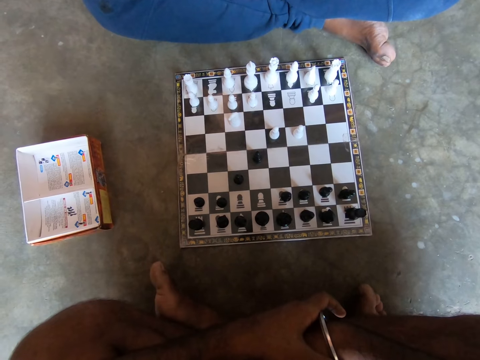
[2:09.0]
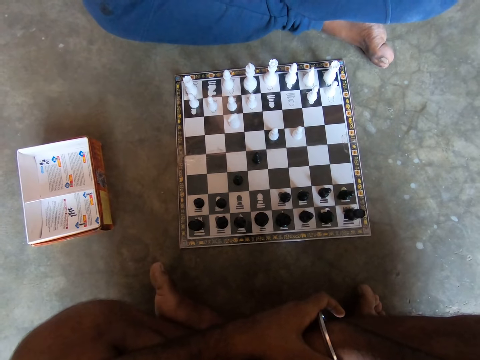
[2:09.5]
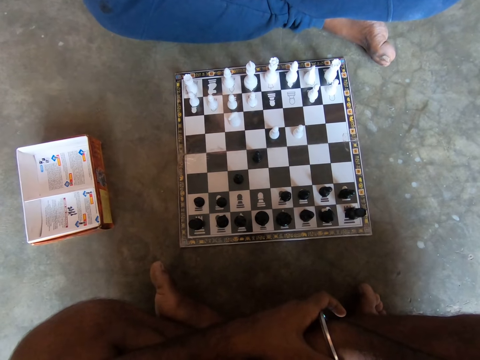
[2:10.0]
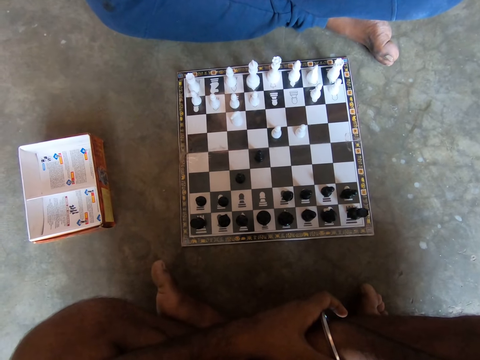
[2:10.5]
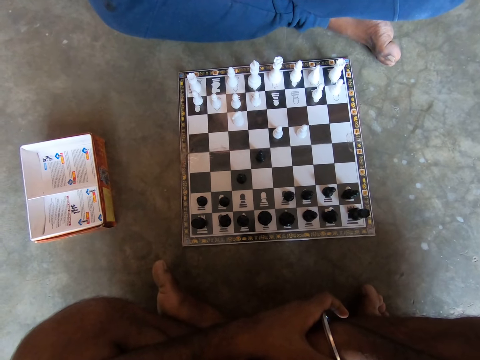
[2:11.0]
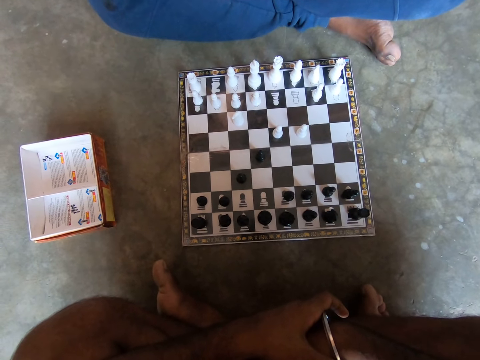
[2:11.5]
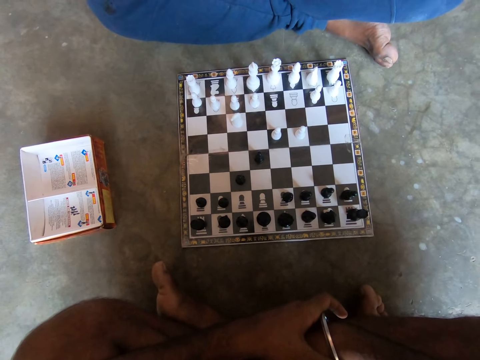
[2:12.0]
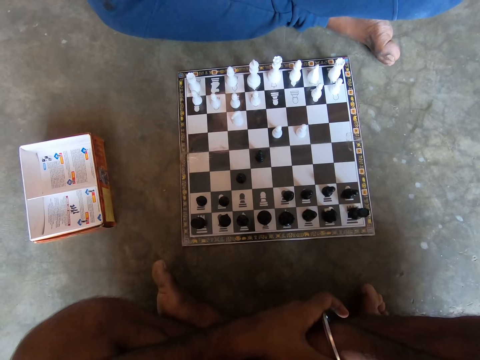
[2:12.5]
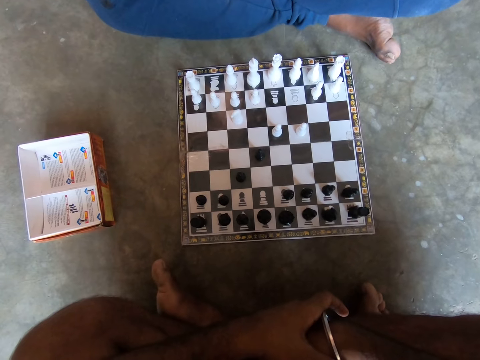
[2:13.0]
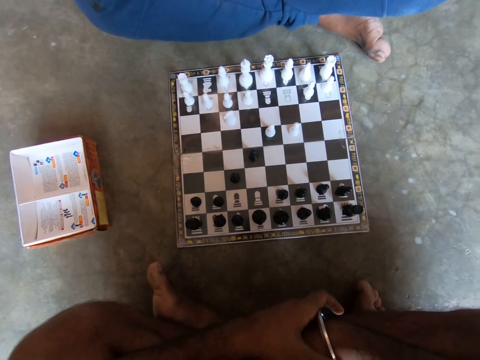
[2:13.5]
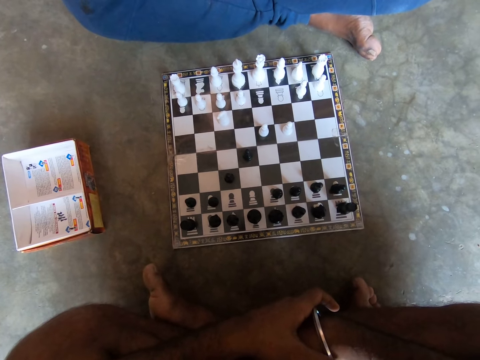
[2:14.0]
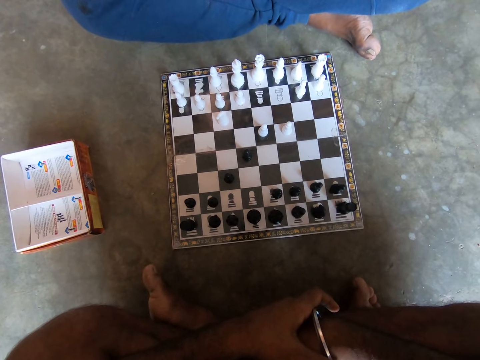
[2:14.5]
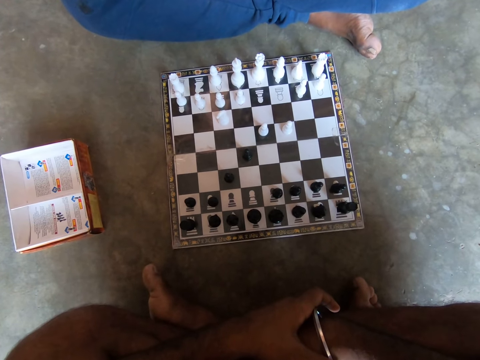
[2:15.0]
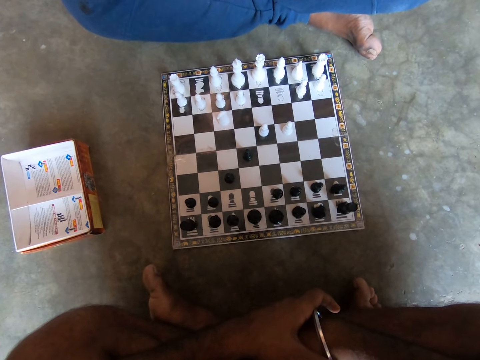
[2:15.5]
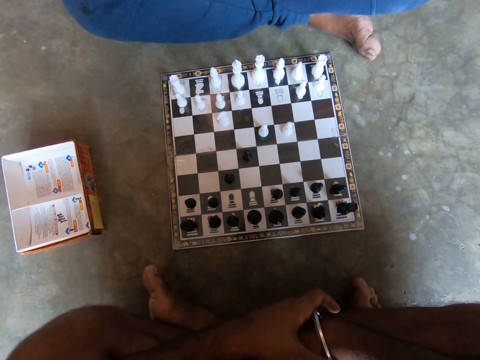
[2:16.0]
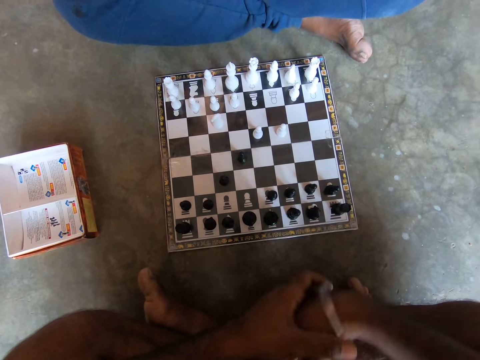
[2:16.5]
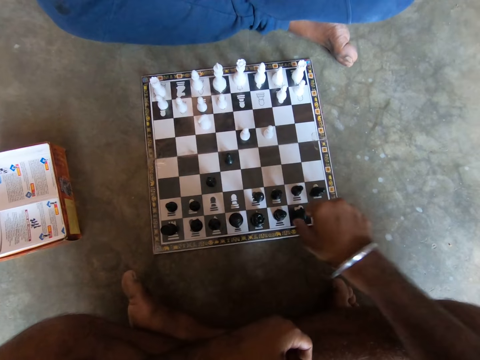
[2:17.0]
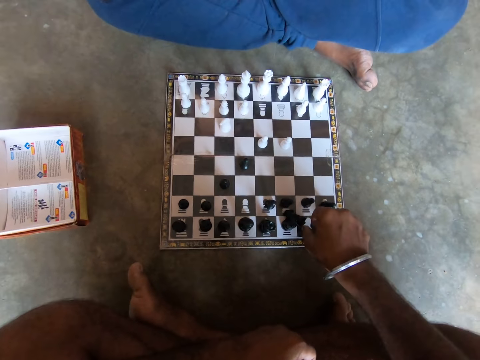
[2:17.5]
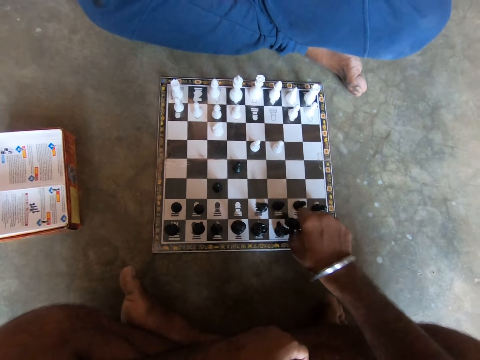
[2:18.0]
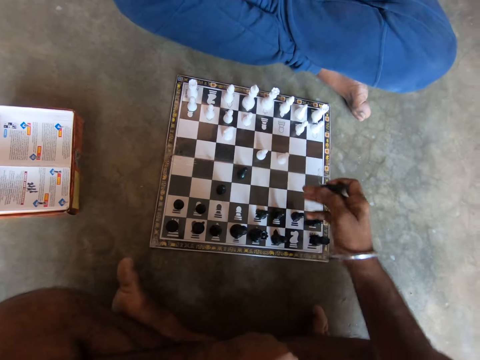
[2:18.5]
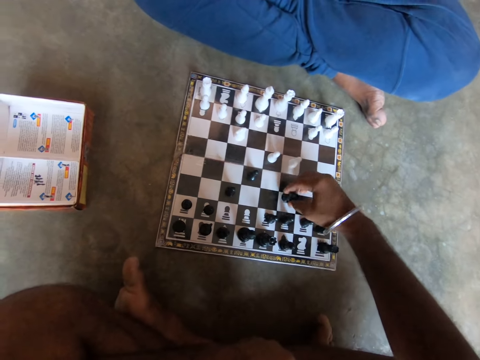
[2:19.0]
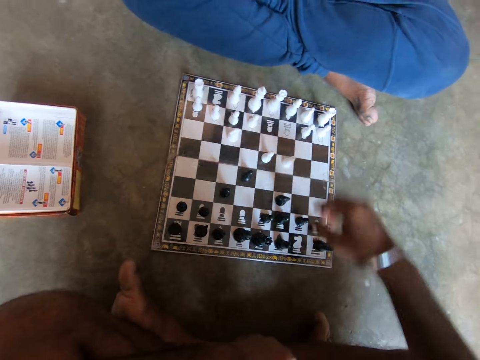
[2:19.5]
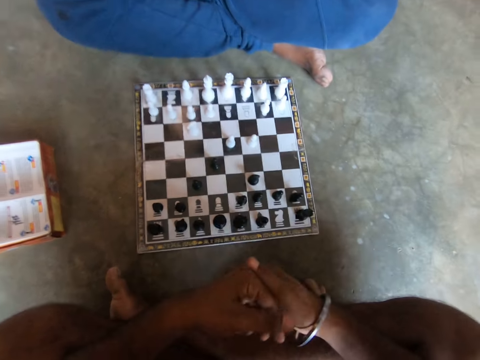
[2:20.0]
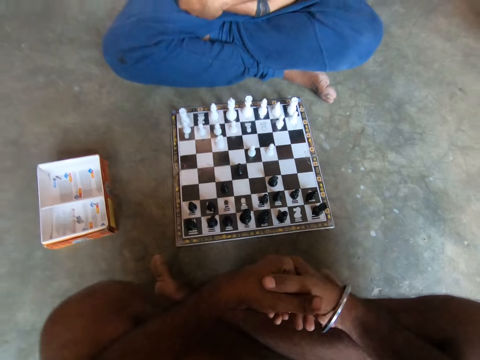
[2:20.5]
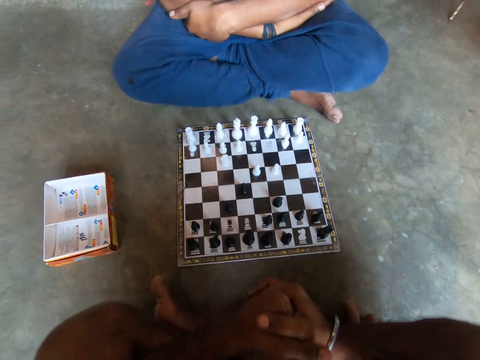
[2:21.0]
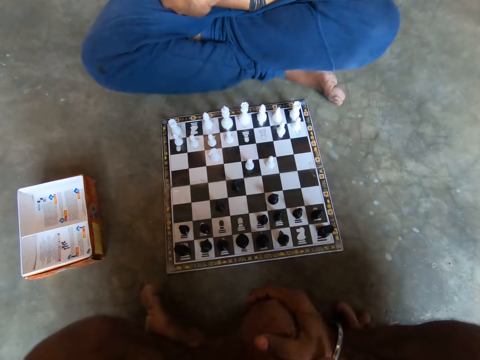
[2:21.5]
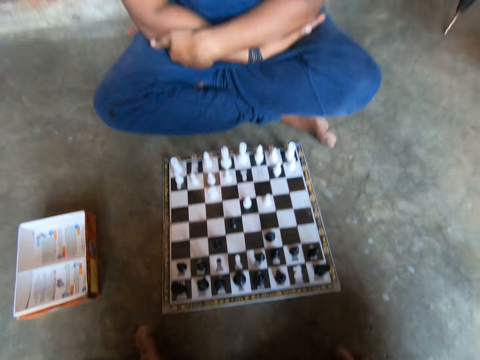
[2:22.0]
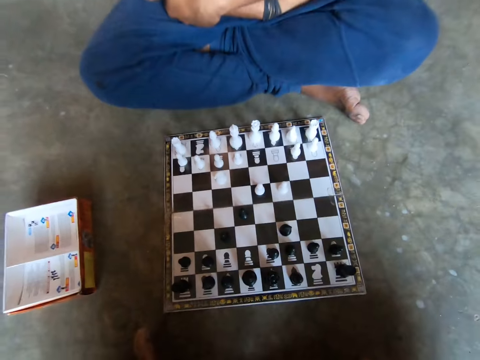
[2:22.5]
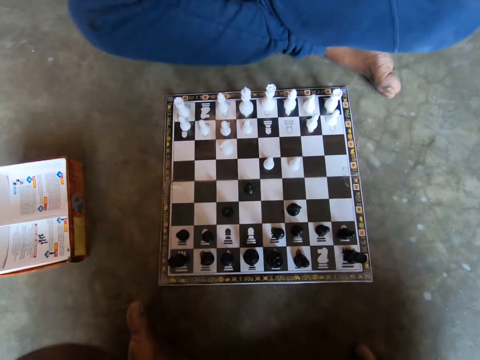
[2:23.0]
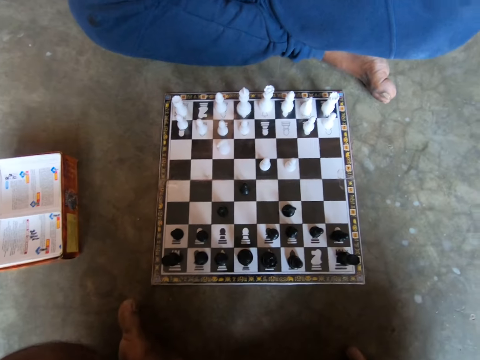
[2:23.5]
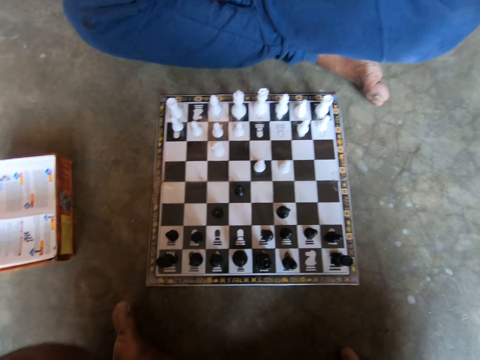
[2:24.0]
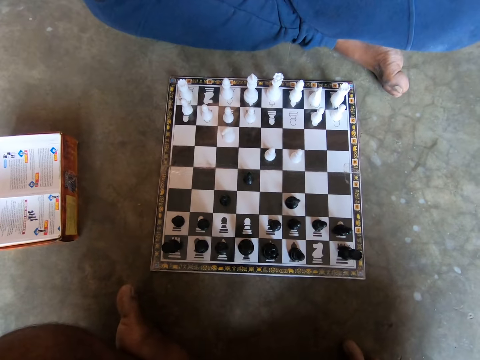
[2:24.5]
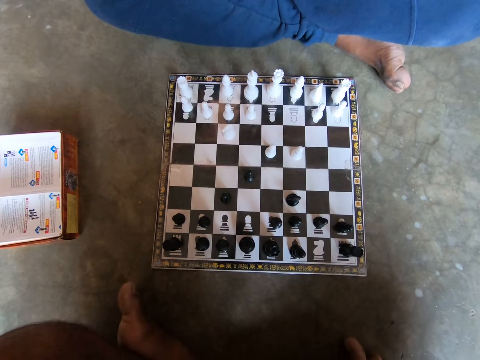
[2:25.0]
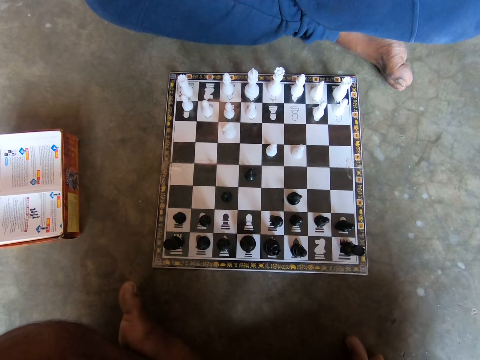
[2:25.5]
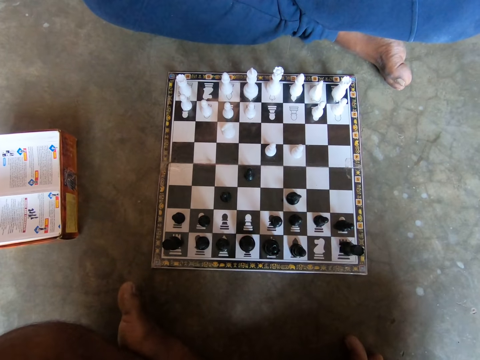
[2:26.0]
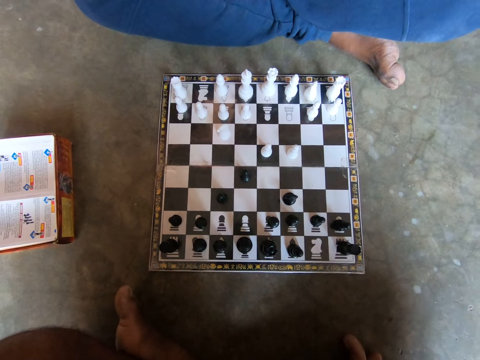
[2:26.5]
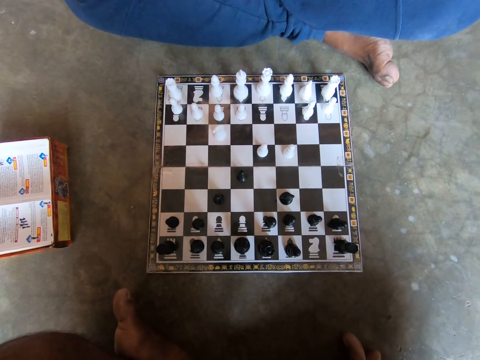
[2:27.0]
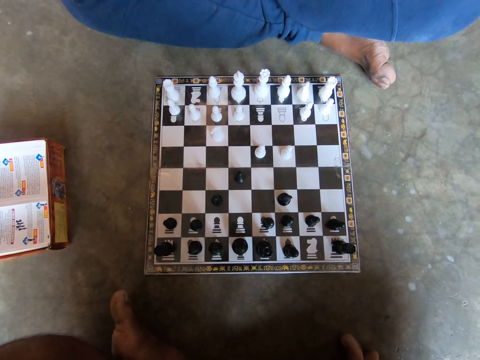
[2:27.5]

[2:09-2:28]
The camera wearer touches the chess pawn. He plays a black chess piece on the chess board with his right hand. He puts his hands together. He looks at the chessboard.

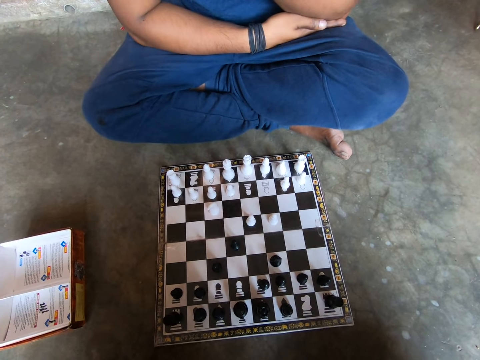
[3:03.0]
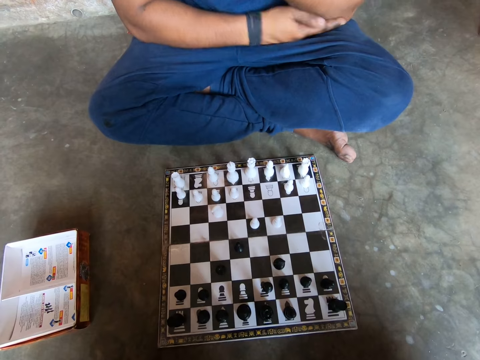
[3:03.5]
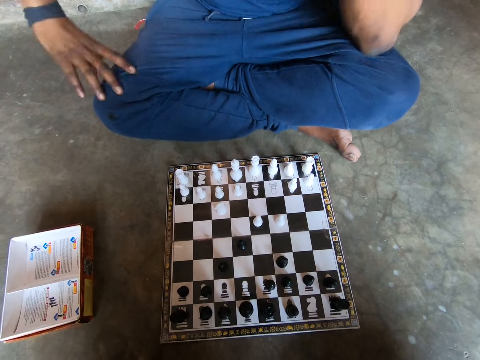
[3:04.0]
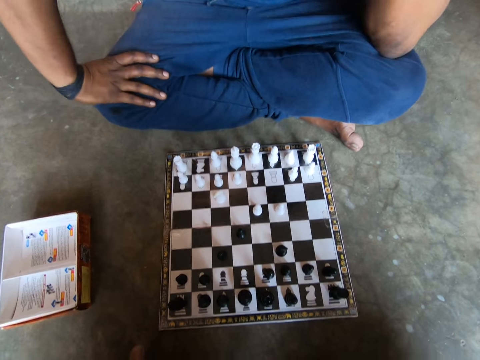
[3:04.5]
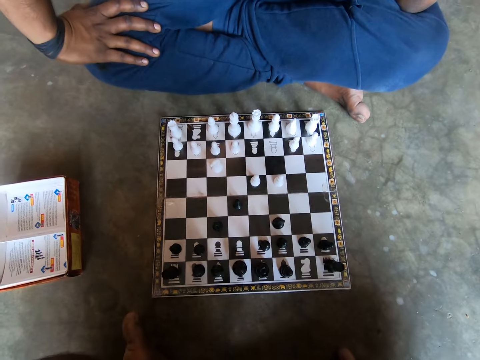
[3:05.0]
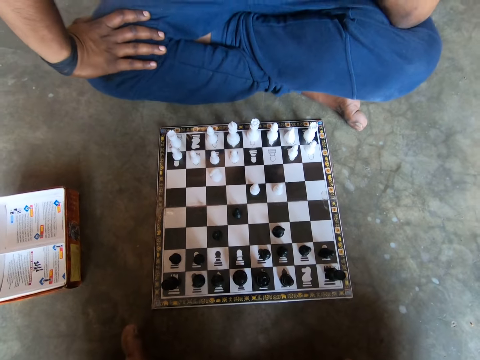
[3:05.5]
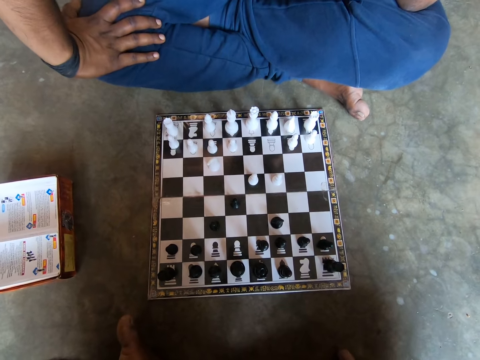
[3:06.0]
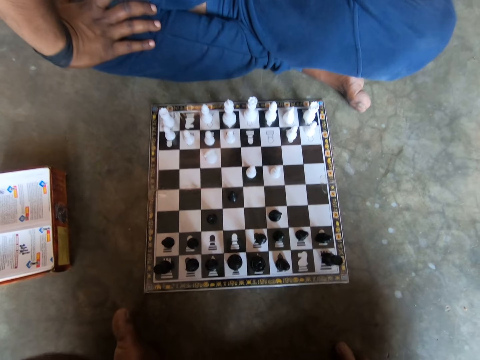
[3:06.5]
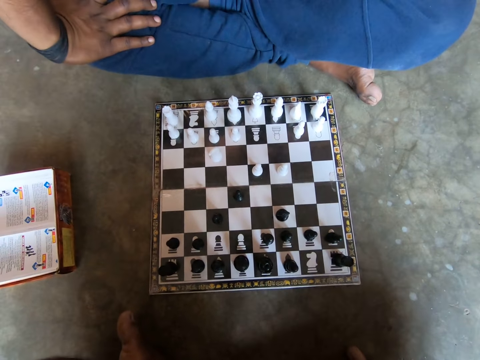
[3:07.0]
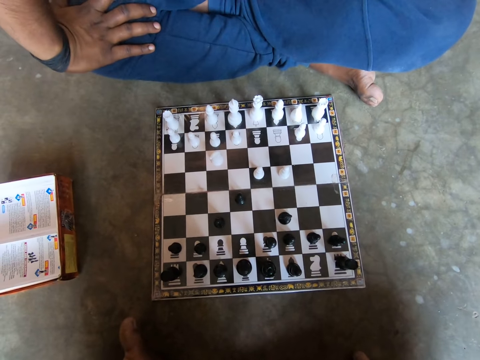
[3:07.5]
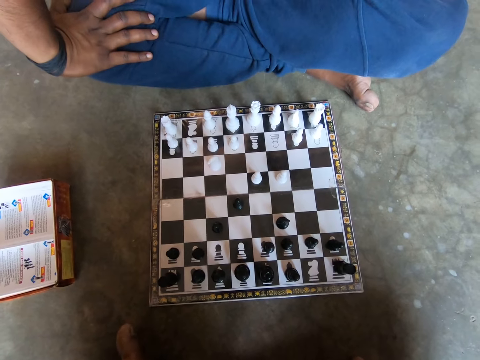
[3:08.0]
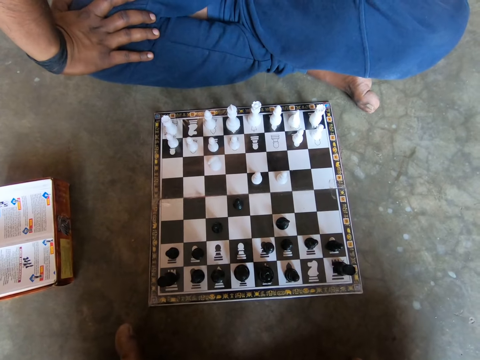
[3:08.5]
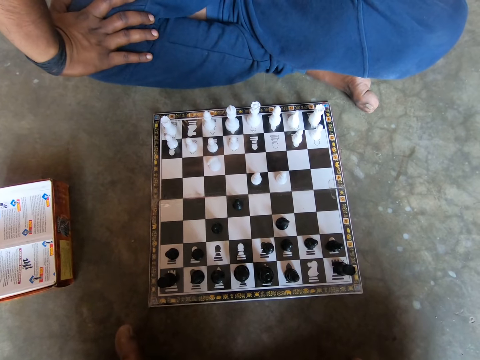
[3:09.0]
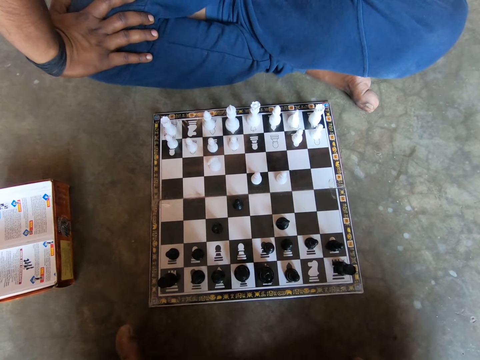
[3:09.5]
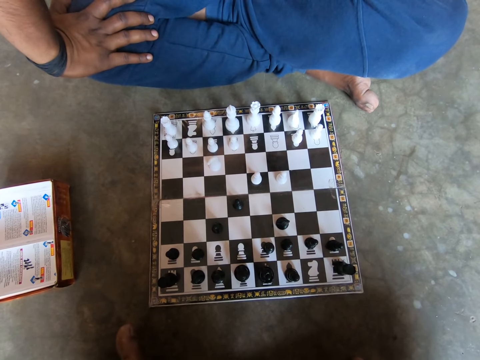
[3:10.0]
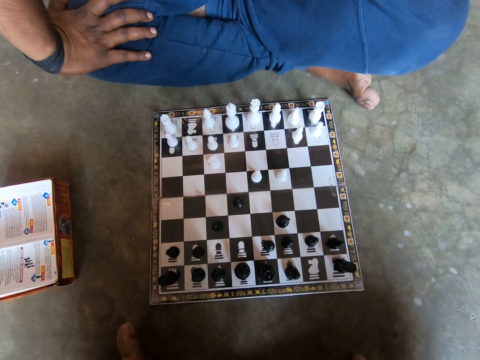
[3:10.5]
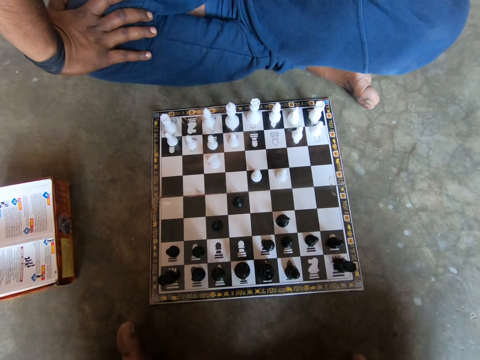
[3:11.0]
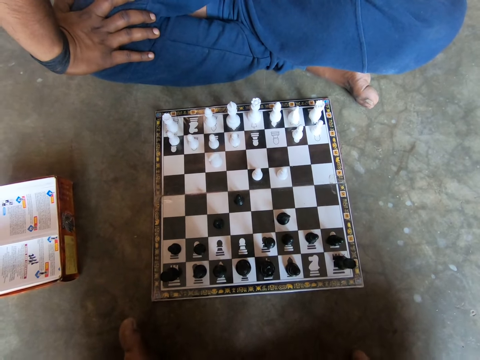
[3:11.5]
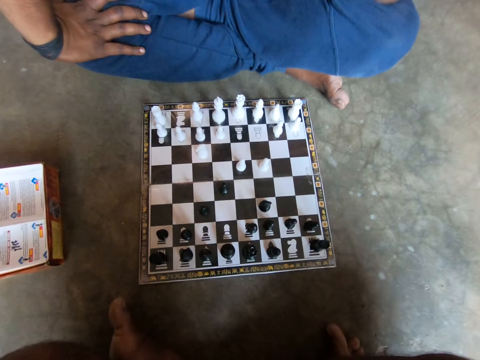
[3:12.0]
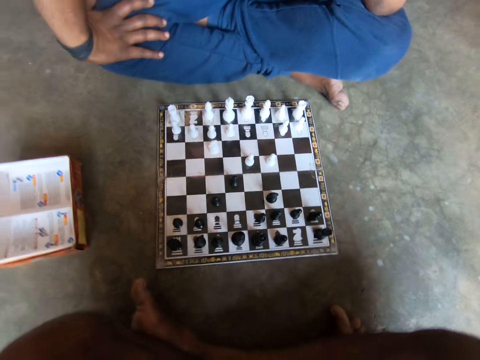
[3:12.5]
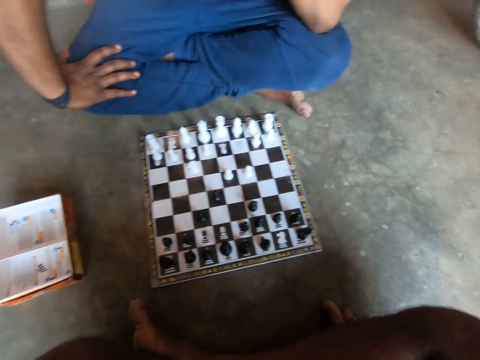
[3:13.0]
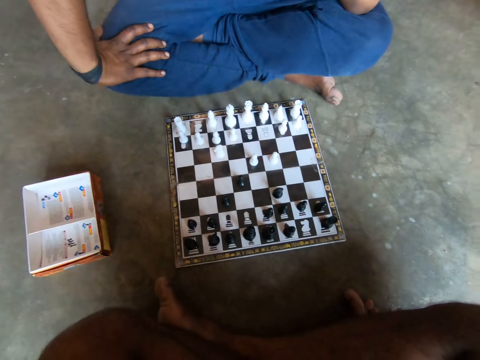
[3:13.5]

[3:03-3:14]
The man adjusts his sitting position and puts his hand on his cheek.
